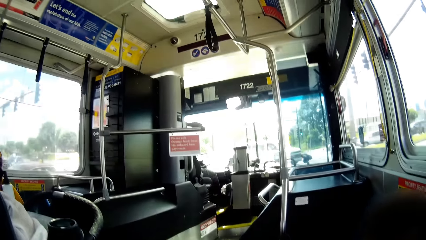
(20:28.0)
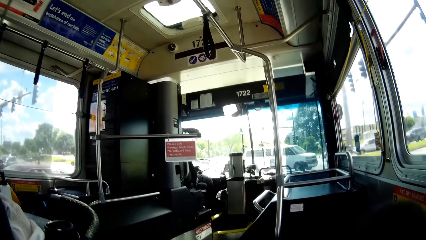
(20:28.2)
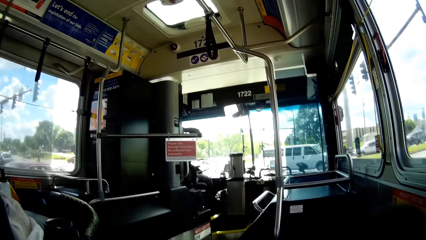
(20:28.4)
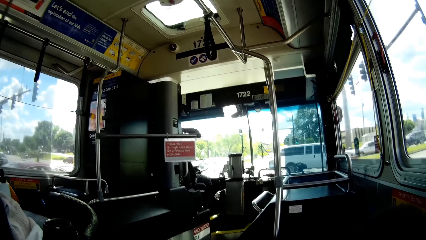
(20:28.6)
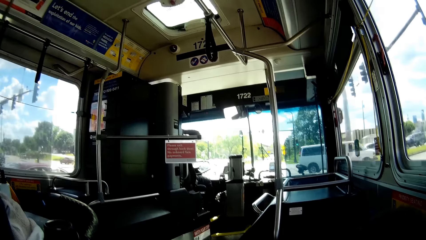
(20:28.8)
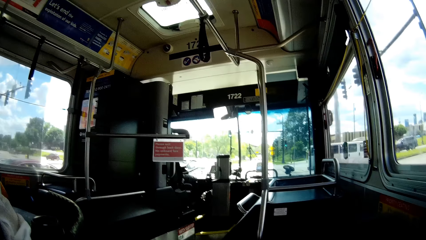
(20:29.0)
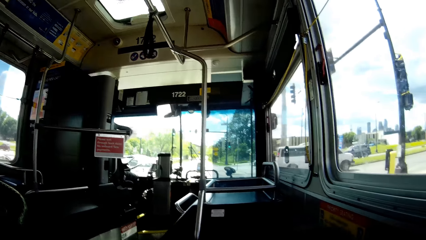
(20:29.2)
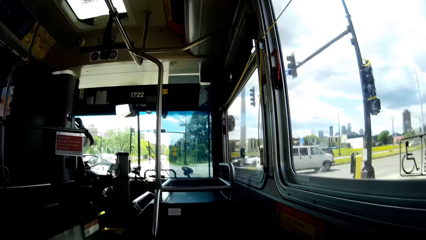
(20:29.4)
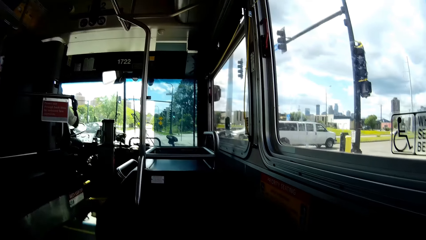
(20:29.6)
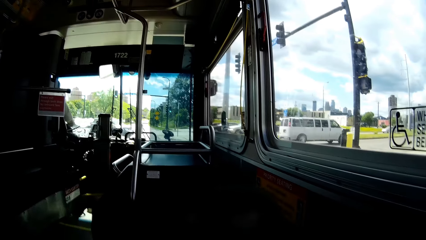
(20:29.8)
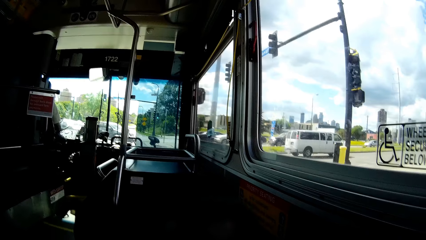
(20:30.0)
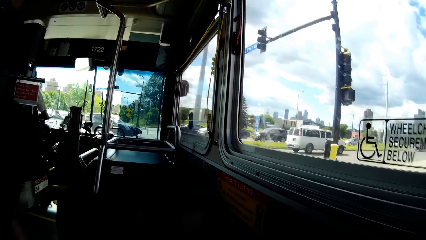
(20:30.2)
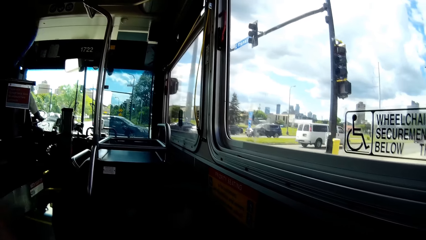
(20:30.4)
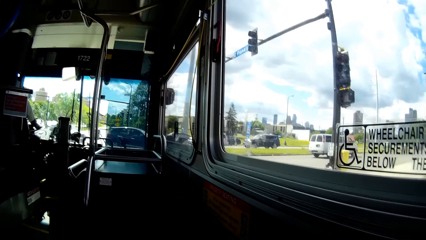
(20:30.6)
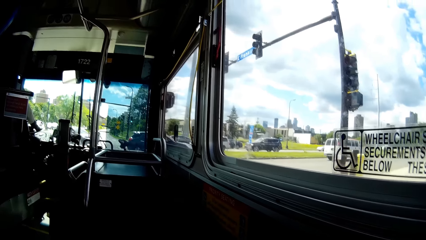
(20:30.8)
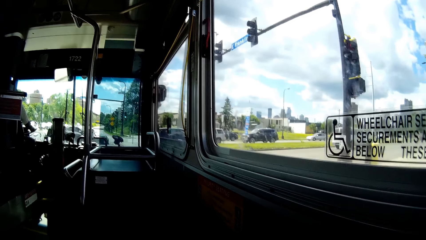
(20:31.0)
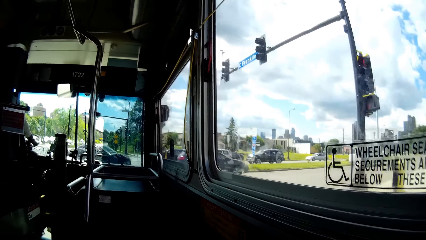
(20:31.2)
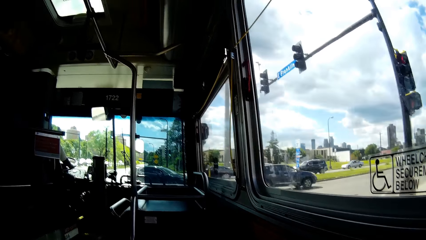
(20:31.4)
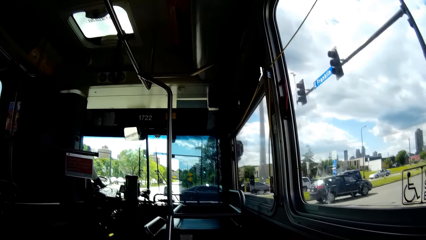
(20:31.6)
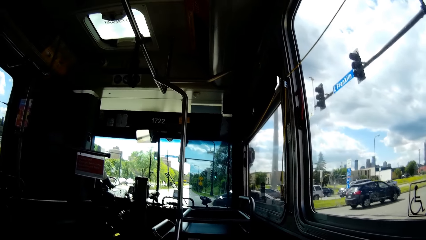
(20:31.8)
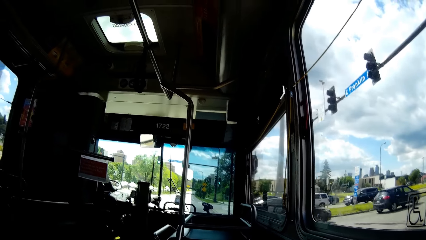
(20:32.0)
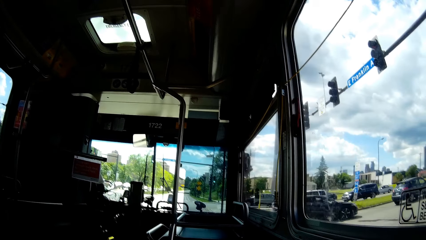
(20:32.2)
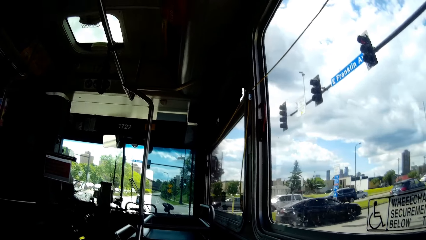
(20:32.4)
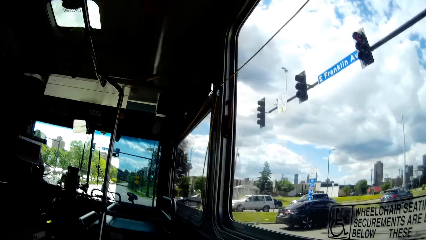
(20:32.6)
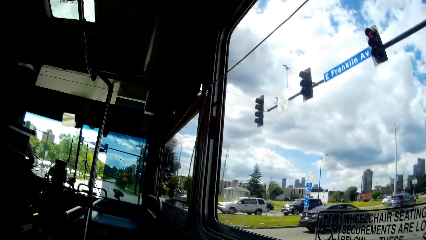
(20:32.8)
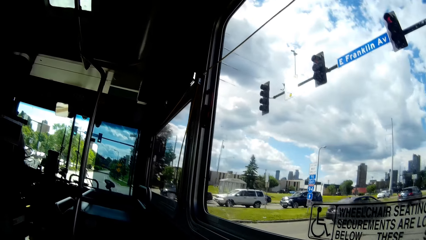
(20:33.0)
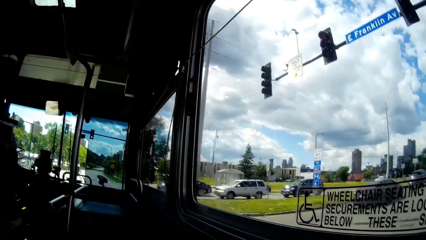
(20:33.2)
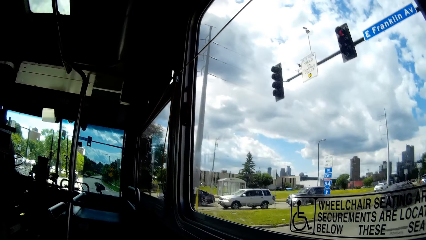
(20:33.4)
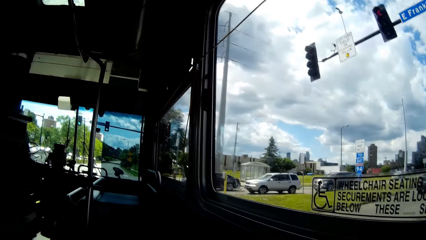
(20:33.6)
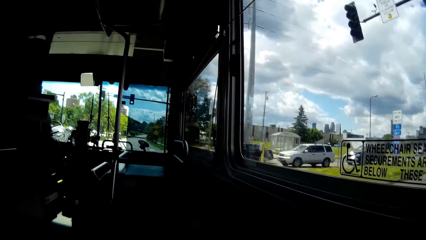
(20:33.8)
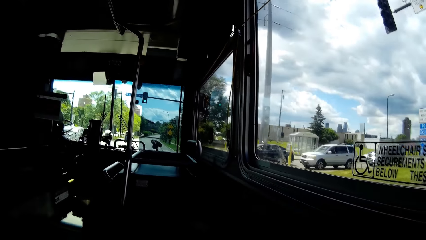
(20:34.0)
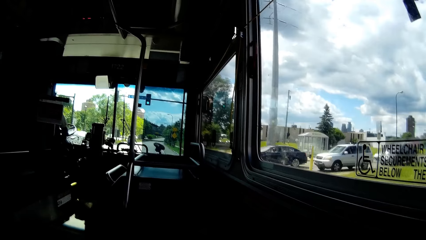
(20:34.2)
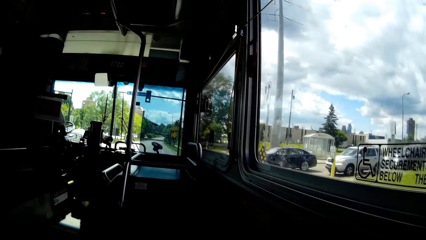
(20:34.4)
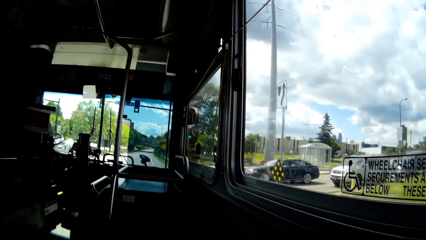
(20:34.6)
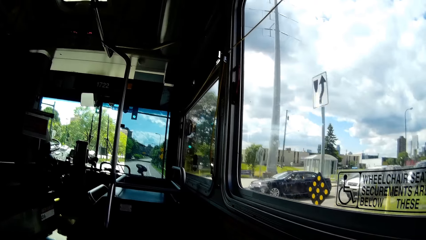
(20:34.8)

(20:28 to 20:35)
The camera wearer looks around. They interact with the boy.

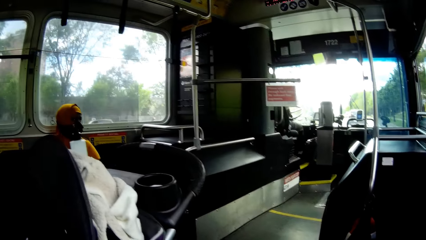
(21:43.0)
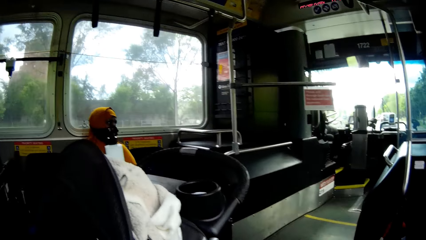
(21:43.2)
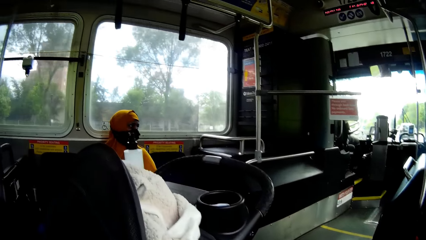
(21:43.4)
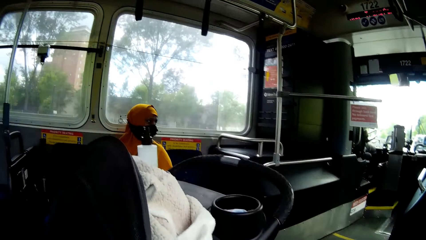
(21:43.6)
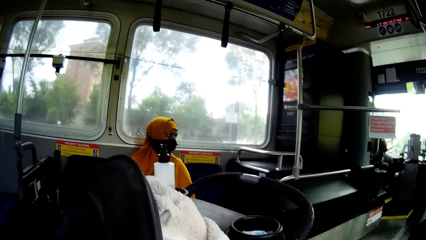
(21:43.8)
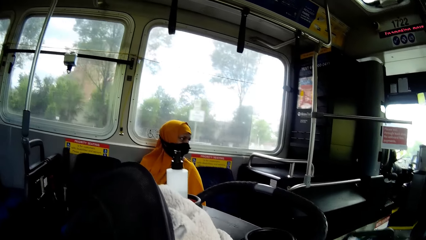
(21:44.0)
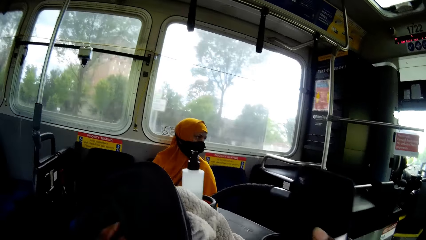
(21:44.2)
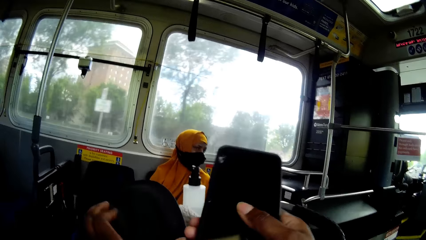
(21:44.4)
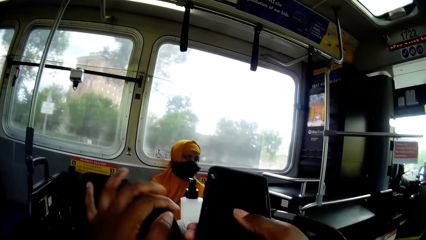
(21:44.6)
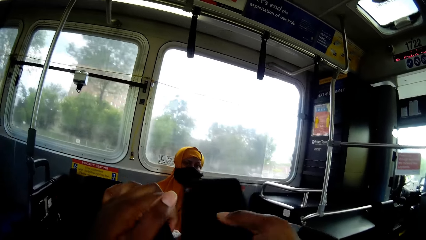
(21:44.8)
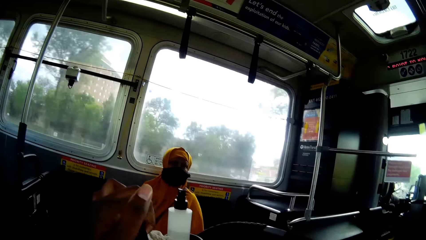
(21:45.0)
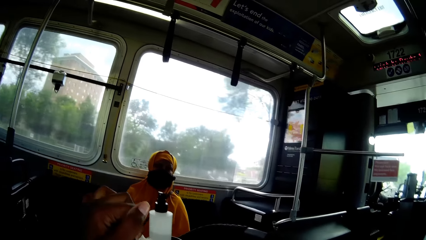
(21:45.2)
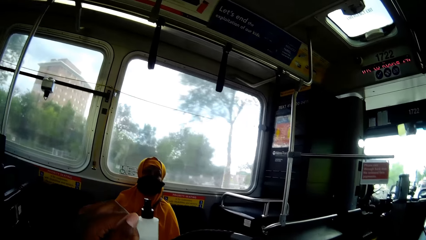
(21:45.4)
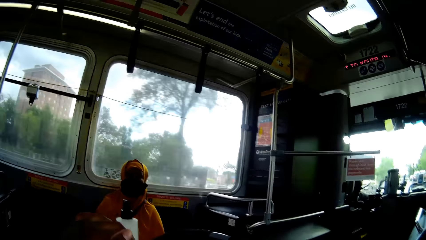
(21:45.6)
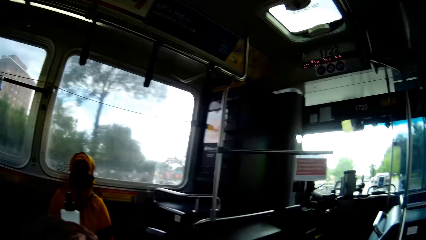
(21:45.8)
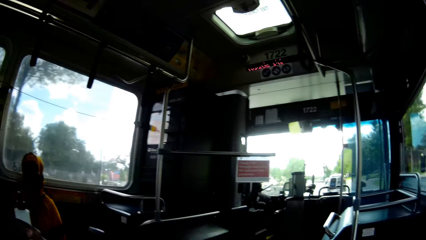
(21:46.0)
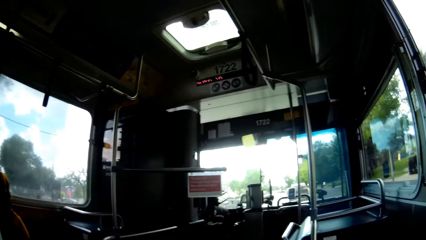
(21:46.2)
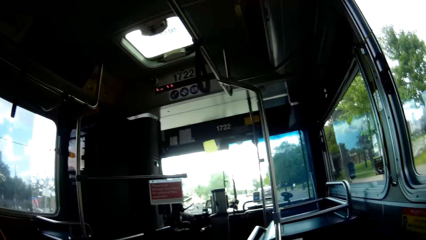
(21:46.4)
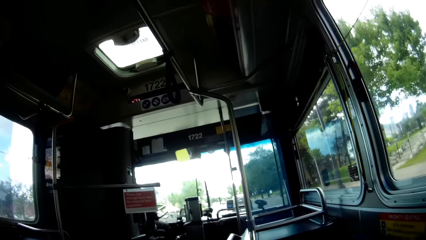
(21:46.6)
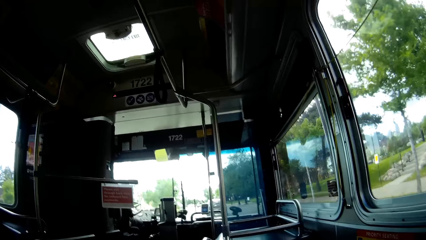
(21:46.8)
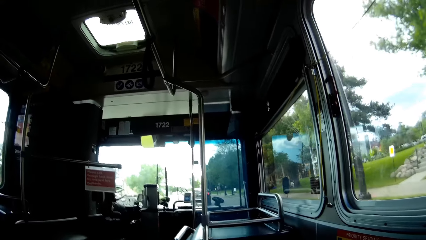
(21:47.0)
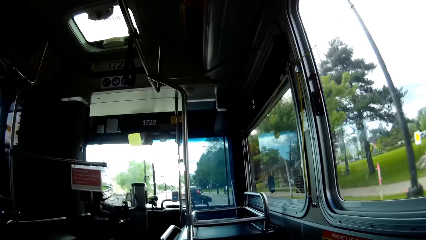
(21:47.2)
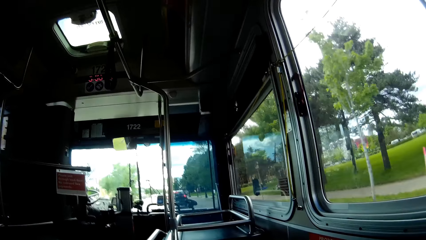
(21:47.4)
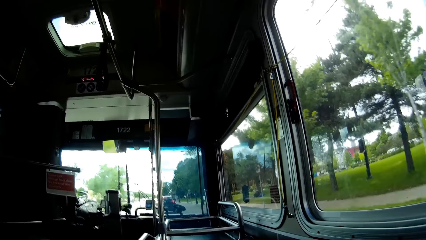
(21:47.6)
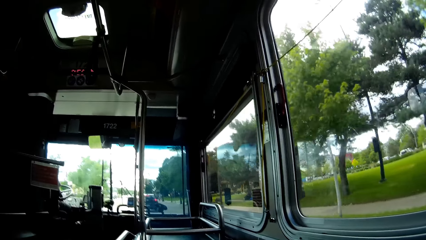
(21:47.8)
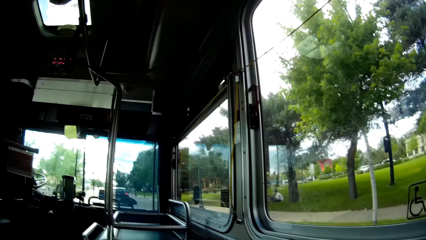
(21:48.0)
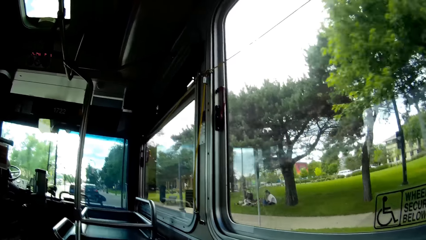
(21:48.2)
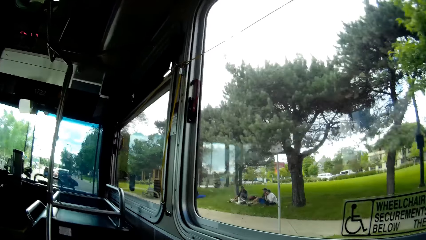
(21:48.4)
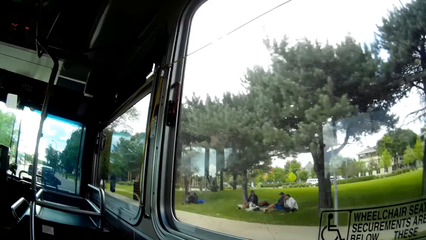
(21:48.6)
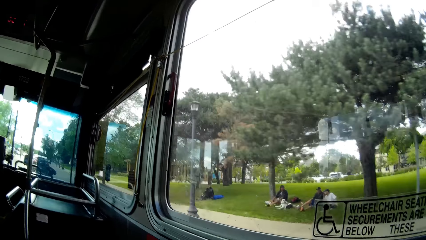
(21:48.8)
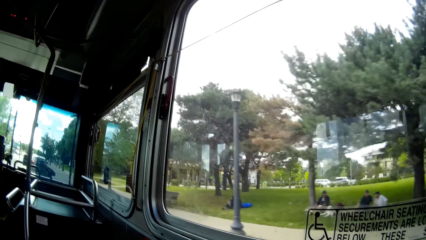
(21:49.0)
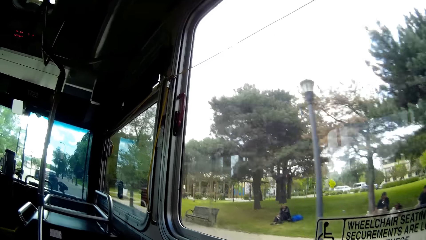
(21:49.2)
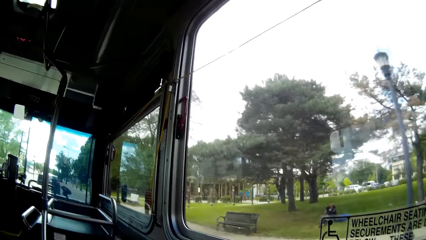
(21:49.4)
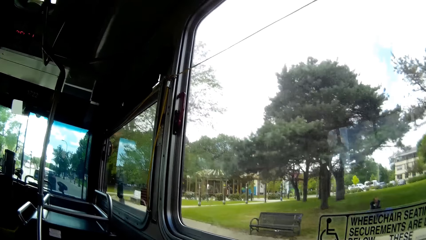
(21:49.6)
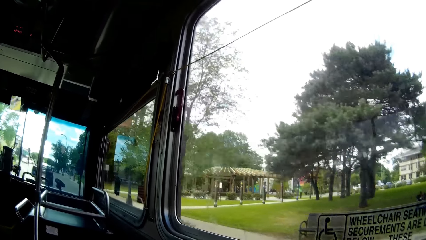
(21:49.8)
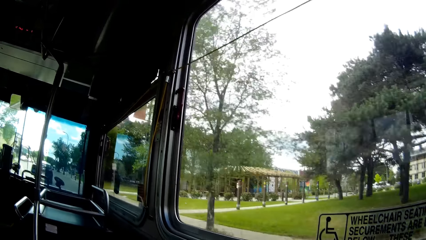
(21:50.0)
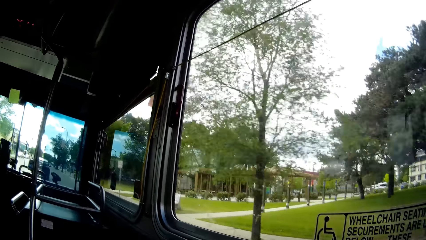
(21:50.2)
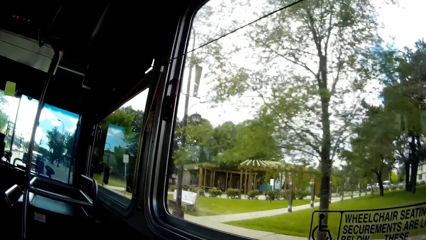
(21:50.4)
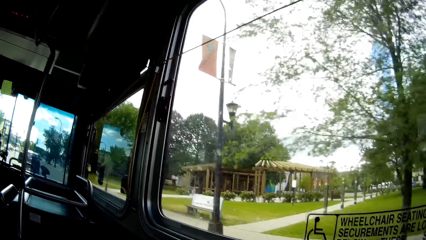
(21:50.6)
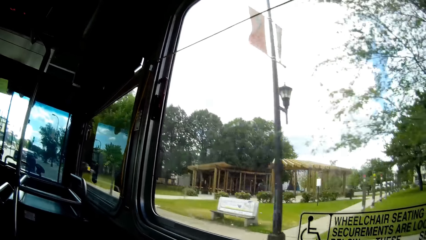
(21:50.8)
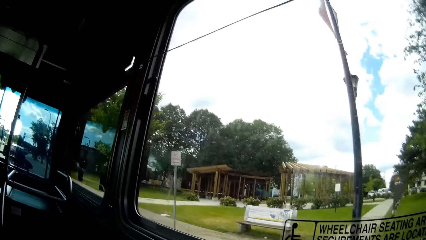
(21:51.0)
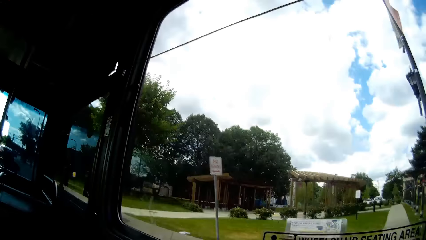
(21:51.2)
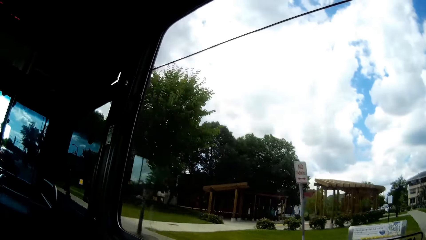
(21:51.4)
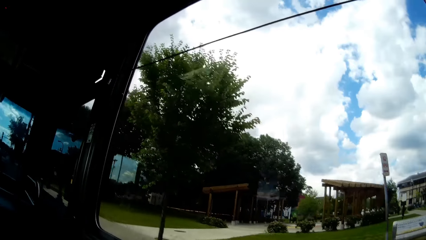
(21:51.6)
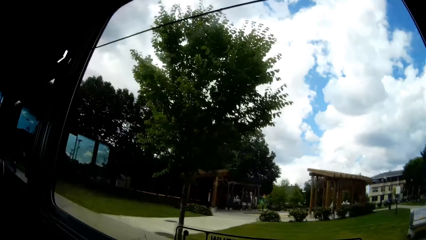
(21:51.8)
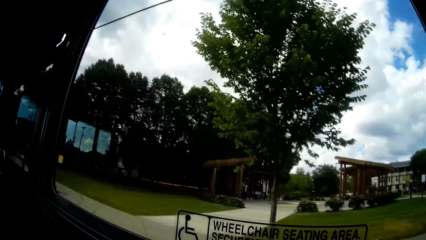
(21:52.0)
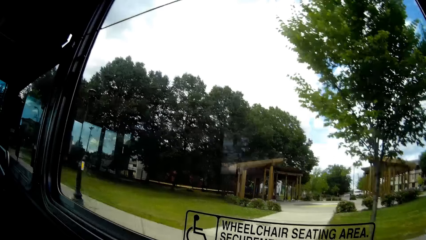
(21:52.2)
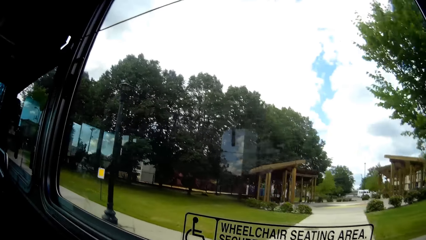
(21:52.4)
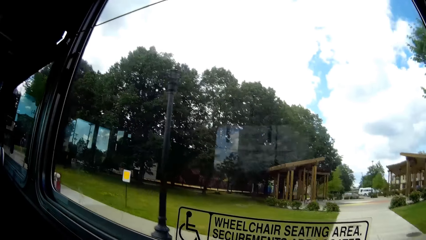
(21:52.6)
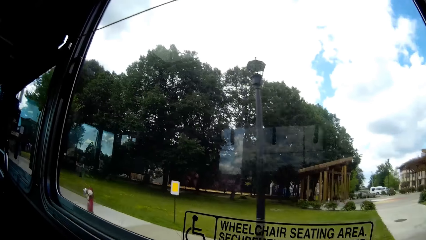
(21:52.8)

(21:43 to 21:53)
The camera wearer places her hands on a baby carrier in the bus. She holds up a phone. She looks around.
